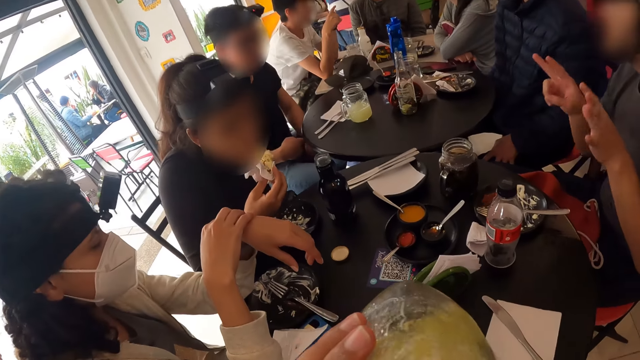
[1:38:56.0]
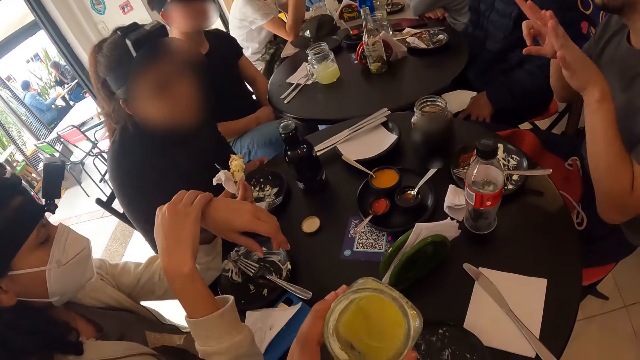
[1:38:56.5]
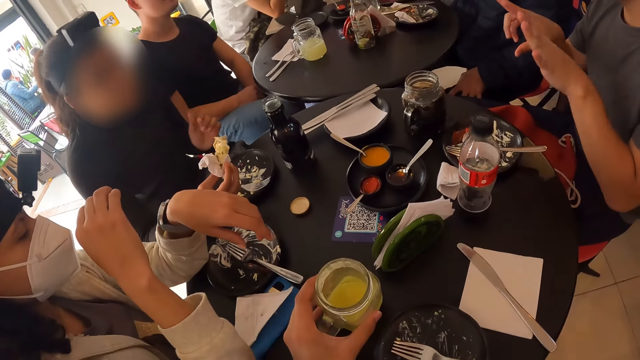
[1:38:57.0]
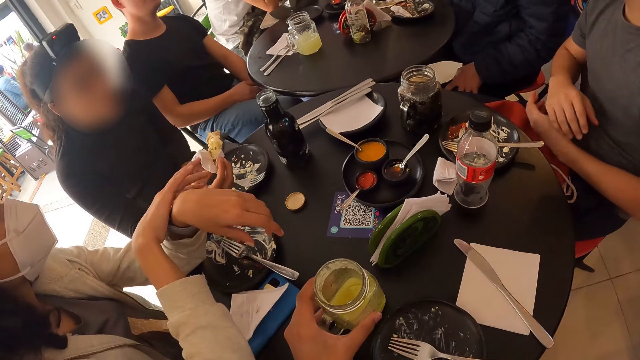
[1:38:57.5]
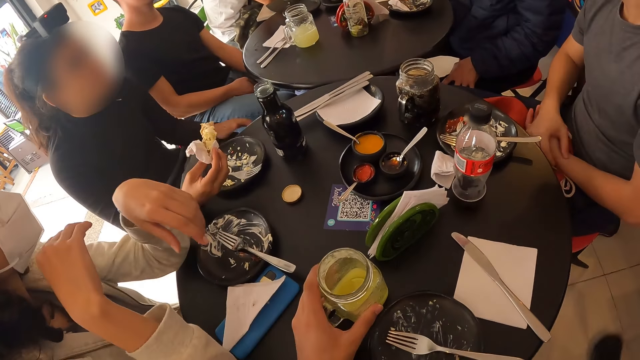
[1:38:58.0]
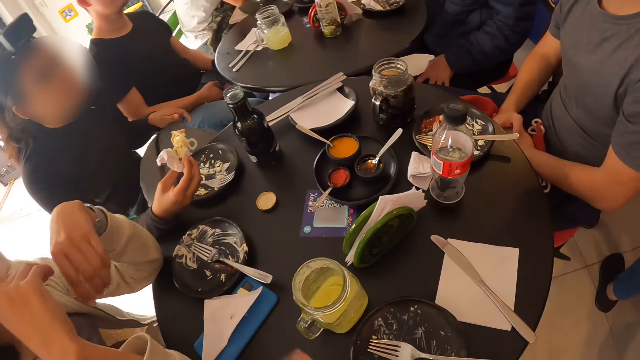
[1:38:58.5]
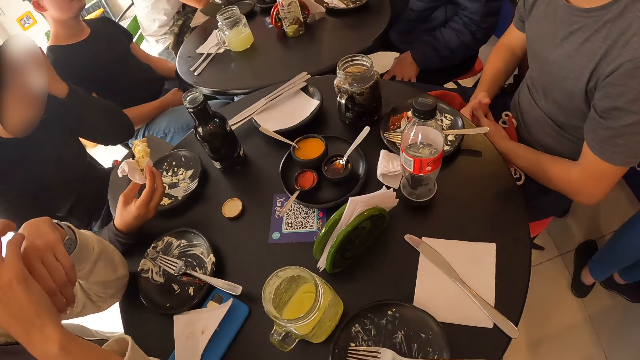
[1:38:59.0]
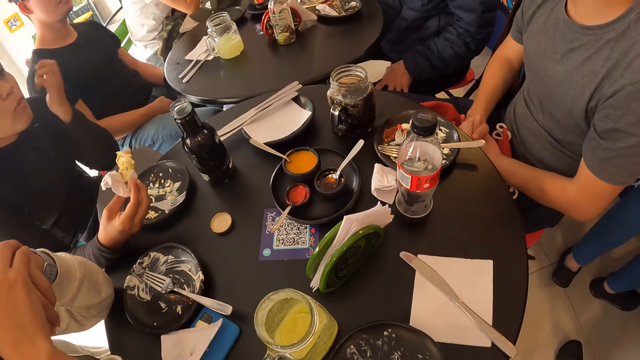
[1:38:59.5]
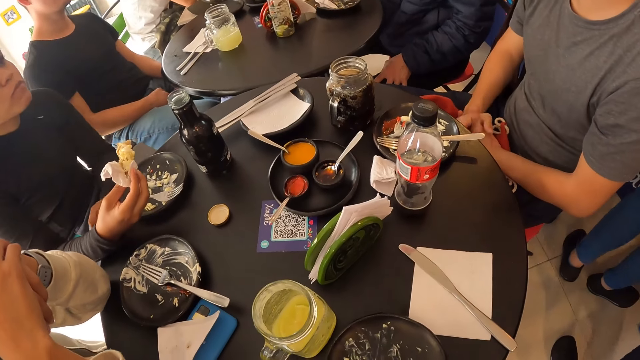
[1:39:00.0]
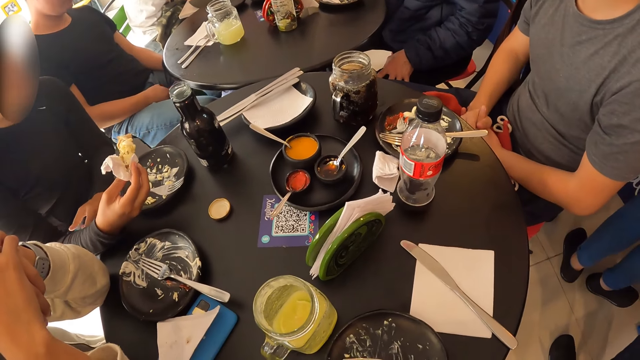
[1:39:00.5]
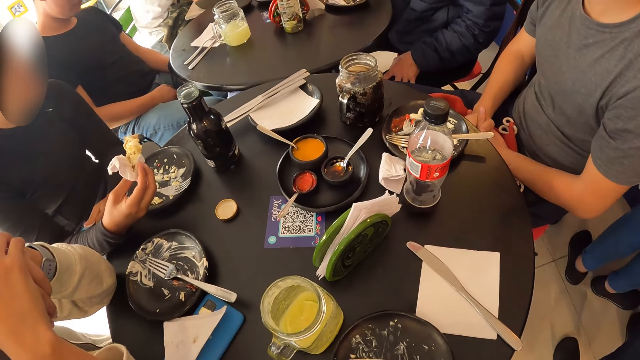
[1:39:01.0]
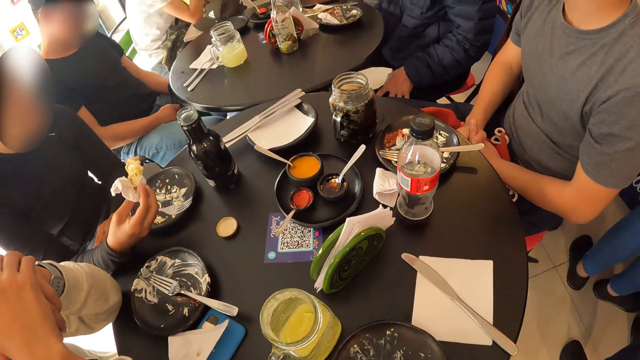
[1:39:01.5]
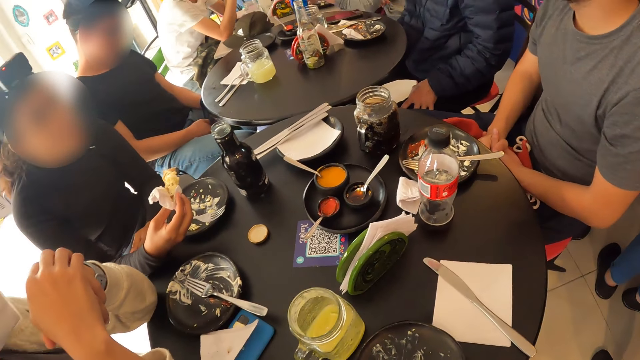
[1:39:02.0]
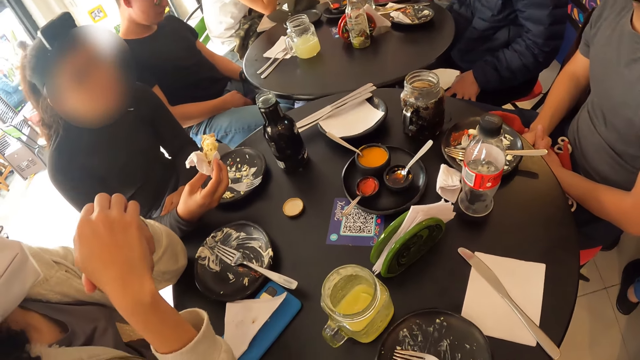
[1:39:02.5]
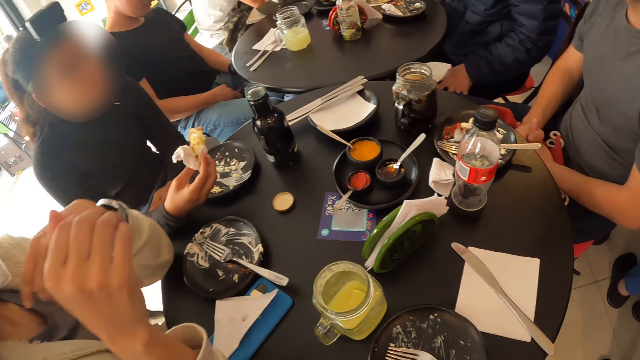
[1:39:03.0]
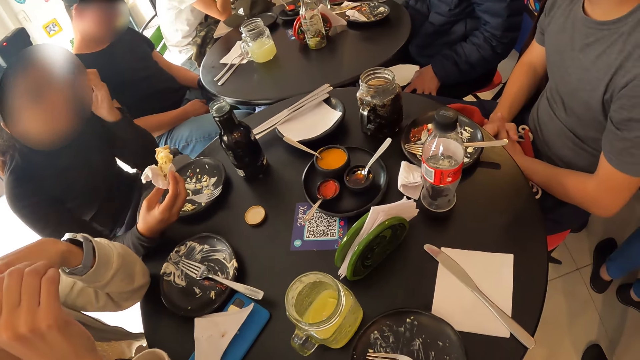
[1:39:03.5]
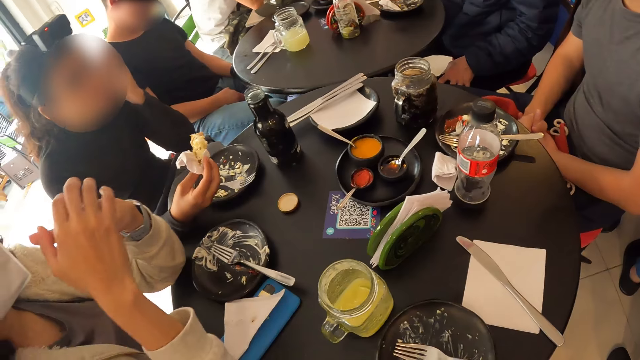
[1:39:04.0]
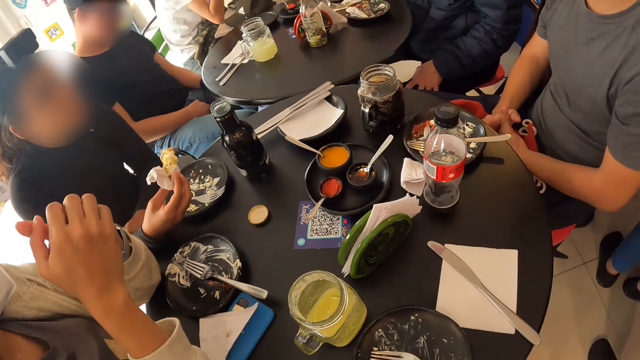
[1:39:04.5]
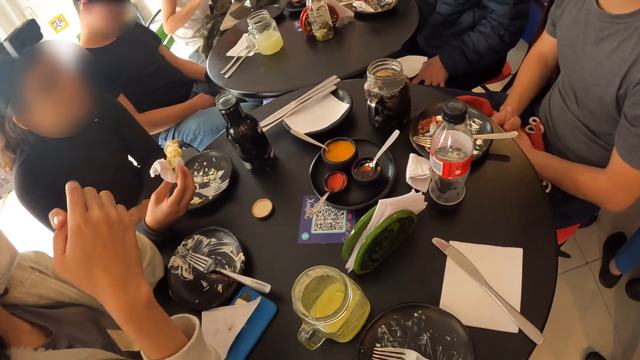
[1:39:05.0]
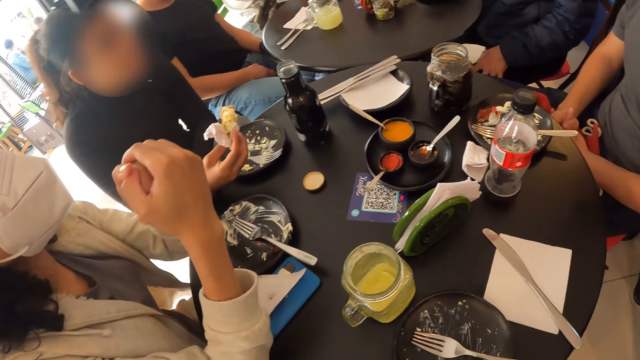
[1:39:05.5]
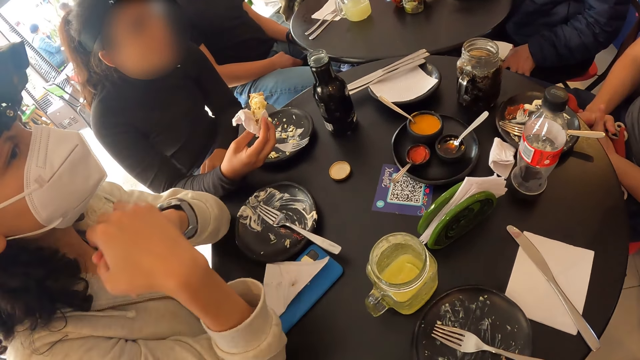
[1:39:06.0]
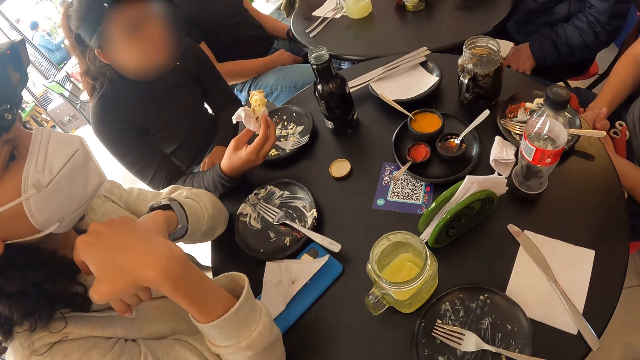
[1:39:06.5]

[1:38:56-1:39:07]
The camera wearer drops the glass mug to the table from his left hand. He looks on. The woman touches her face with her left hand.

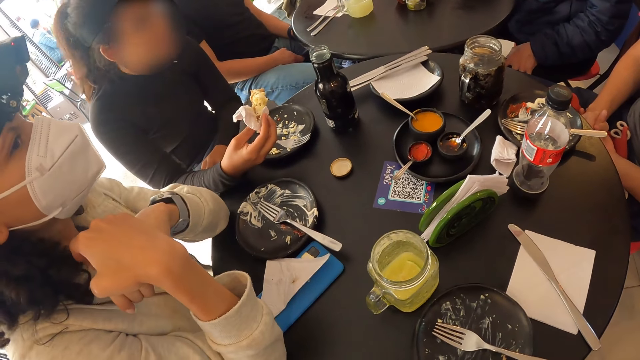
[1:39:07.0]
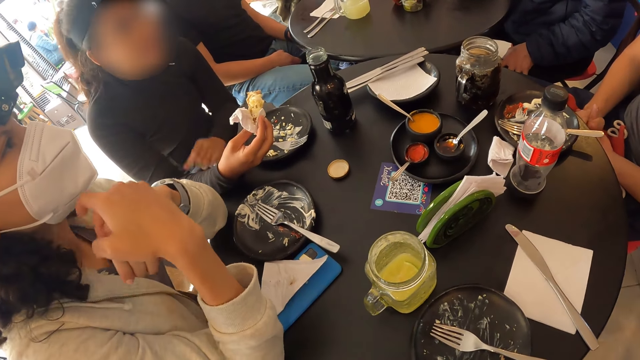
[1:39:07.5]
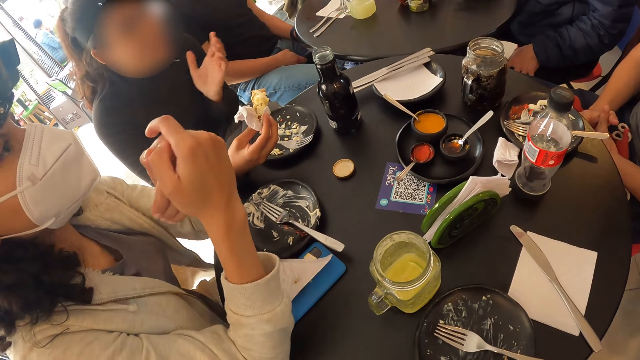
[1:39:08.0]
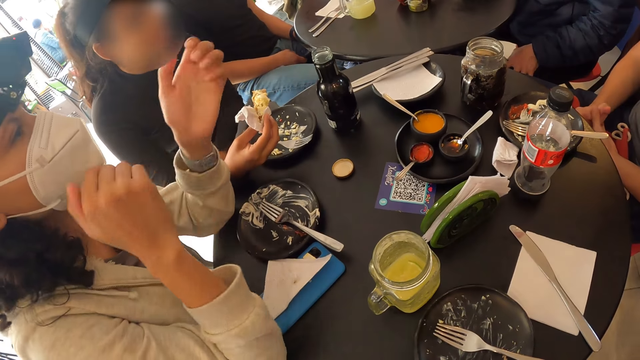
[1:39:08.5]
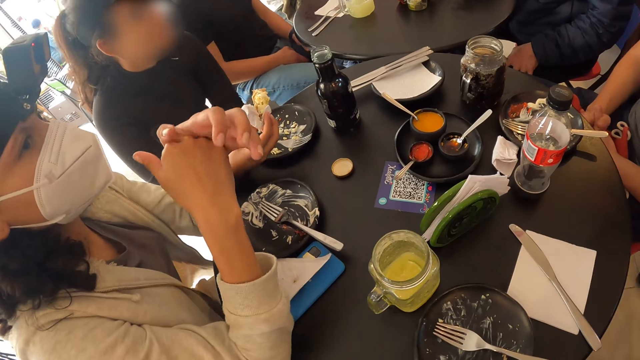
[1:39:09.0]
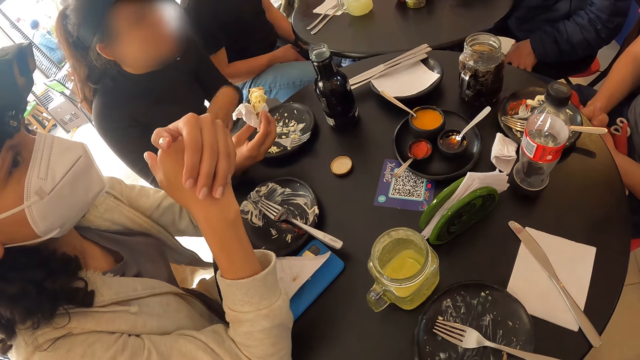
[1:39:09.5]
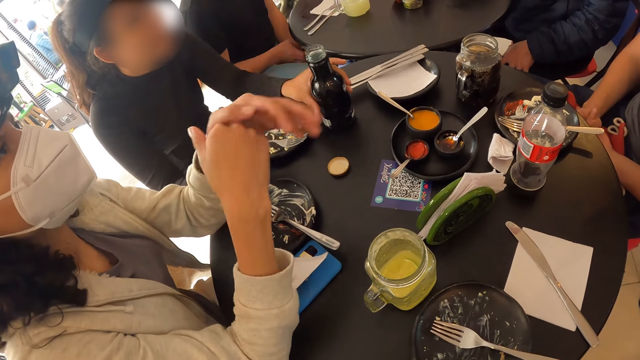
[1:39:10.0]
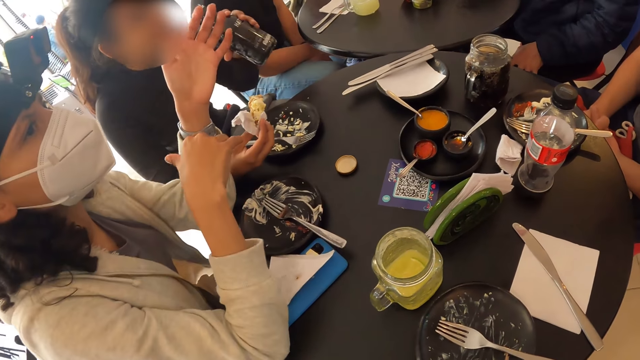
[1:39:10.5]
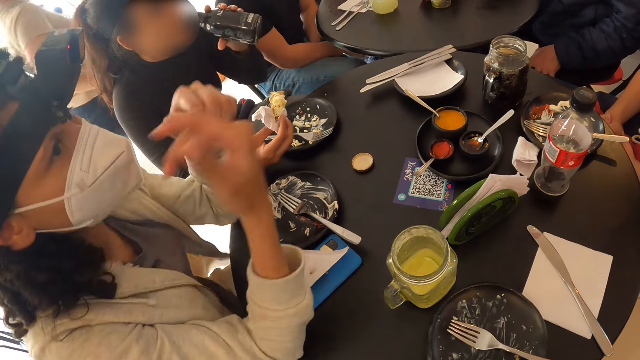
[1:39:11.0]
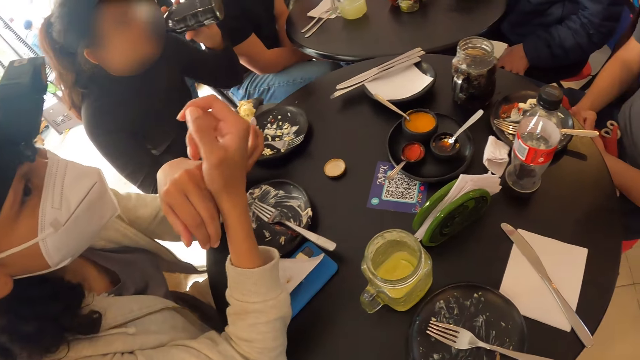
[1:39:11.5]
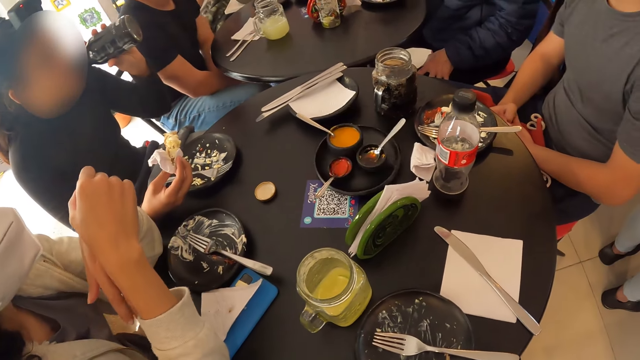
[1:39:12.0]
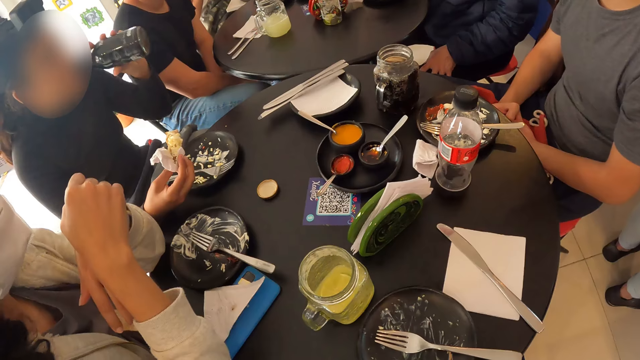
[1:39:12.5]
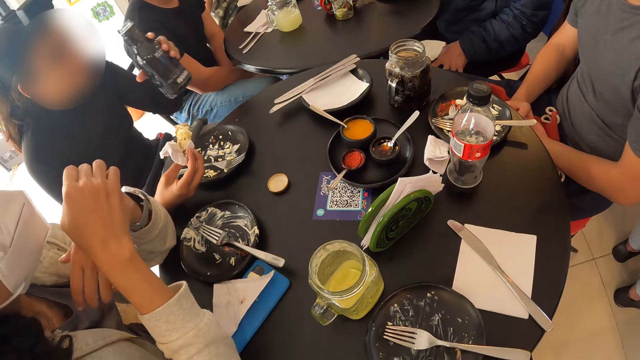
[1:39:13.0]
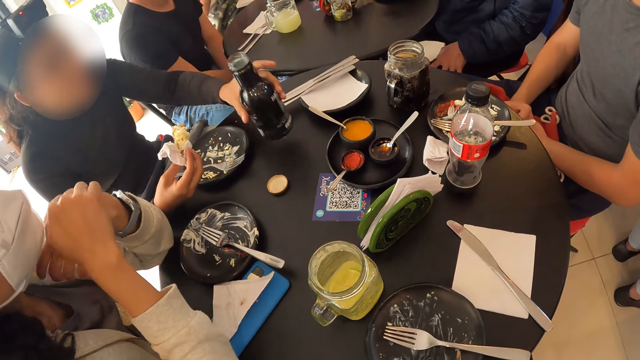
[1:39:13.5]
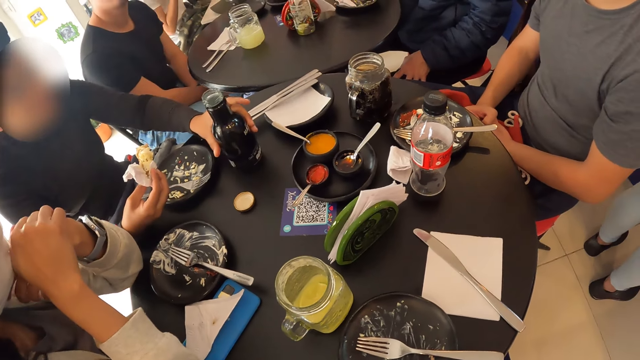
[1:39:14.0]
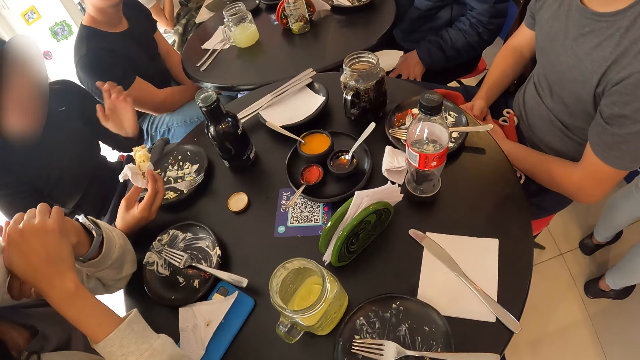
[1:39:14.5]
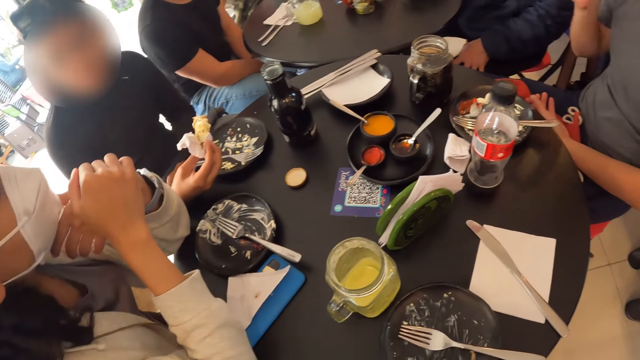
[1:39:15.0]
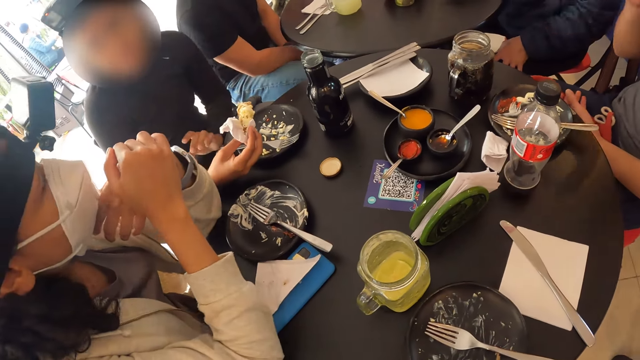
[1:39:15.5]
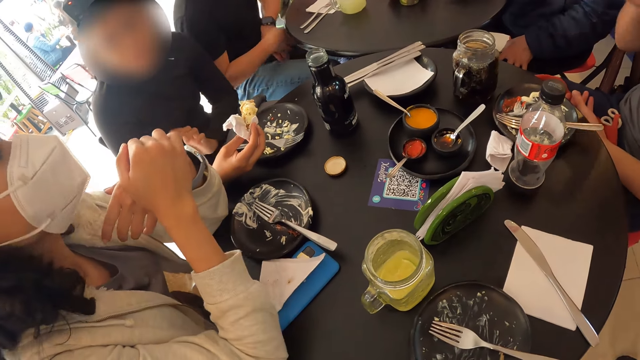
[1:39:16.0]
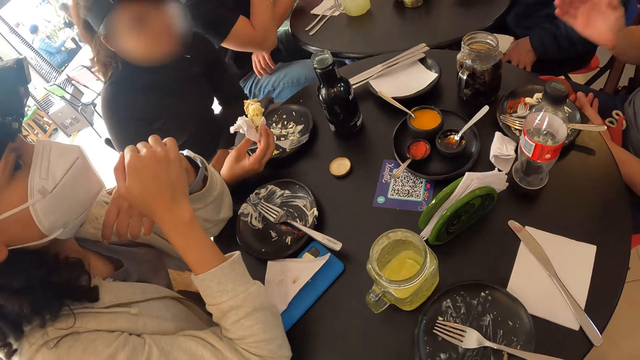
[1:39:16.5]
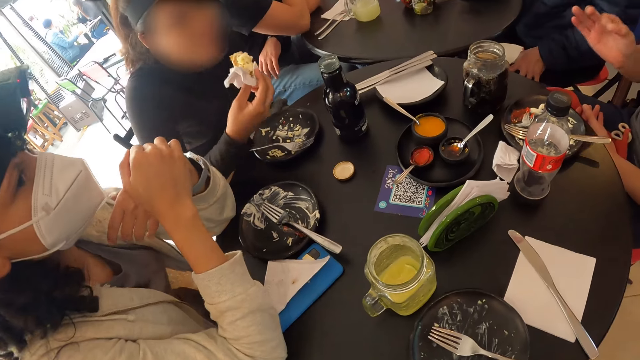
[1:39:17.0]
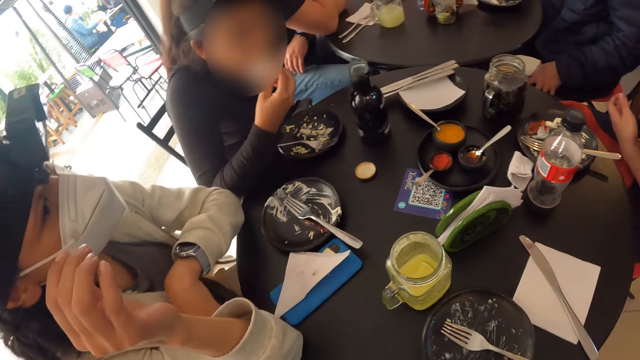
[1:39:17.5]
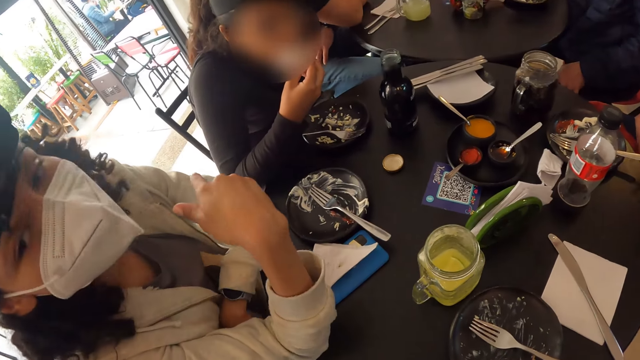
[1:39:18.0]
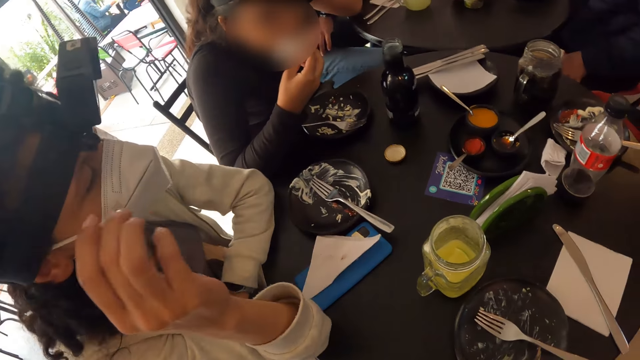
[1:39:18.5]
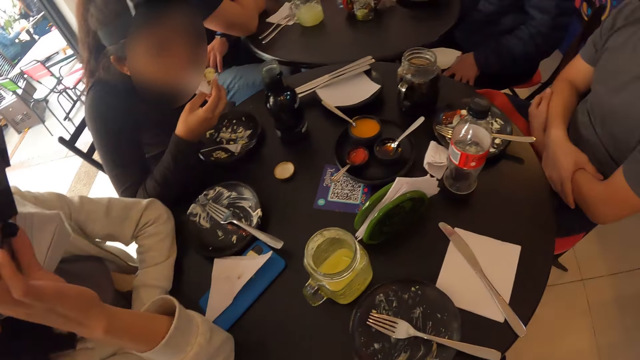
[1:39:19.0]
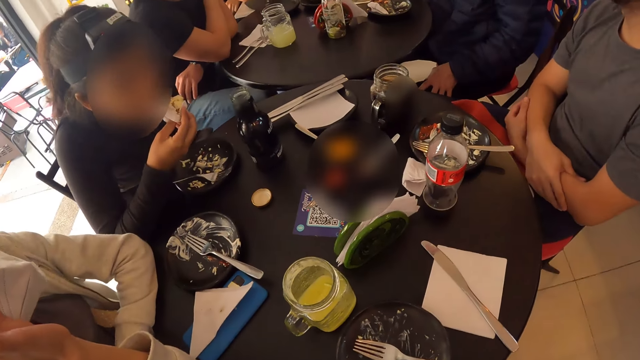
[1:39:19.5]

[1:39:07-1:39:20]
A woman interacts with a person. The woman picks a bottle from the table with her left hand. The woman carries the bottle. The woman drinks milk from the bottle in her left hand. The woman drops the bottle from her left hand to the table. A man gesticulates with his right hand. Another woman eats the cheese cake in her right hand.
